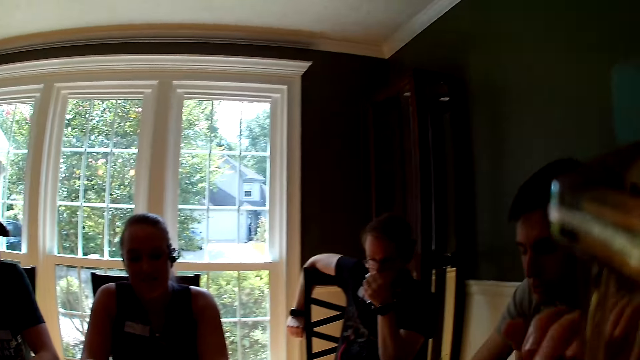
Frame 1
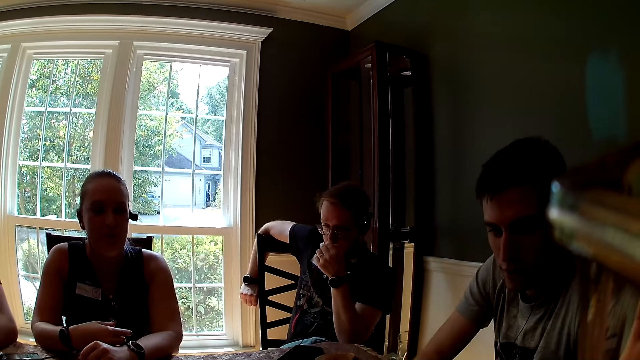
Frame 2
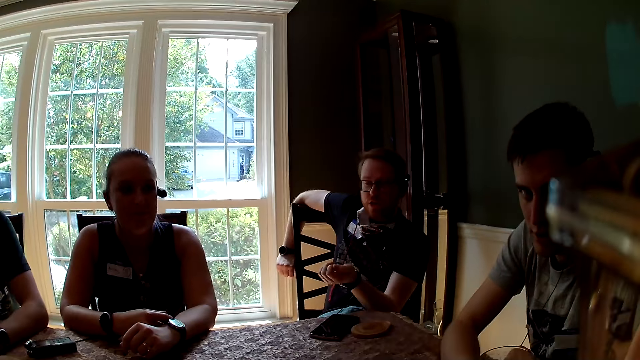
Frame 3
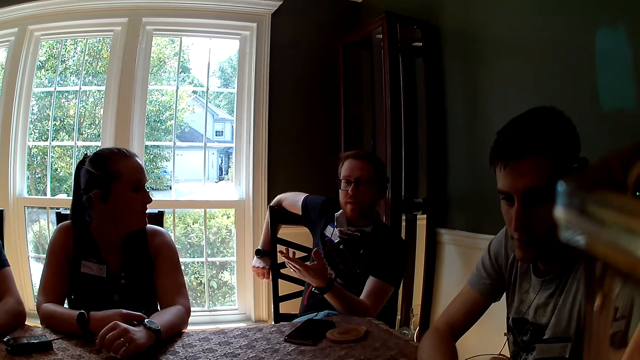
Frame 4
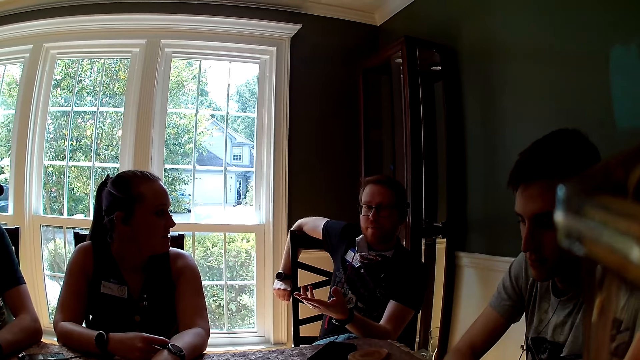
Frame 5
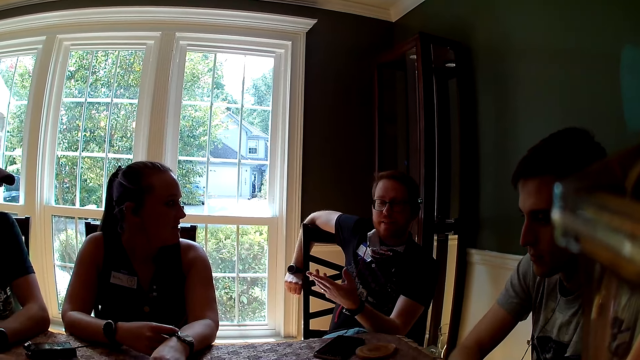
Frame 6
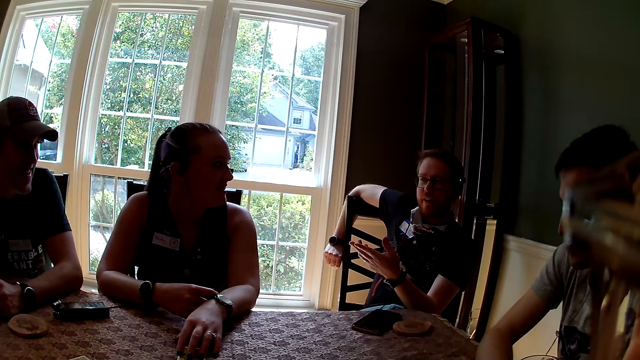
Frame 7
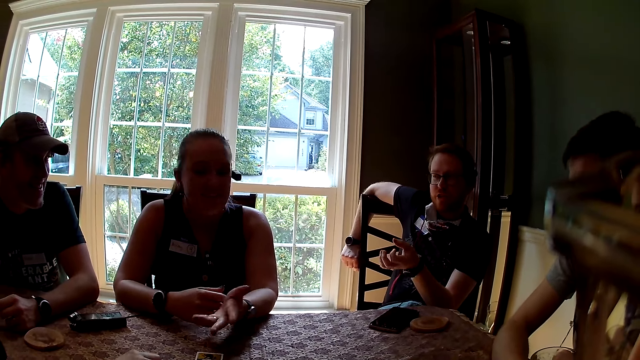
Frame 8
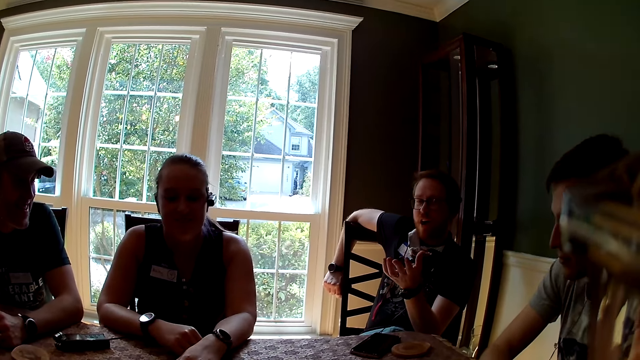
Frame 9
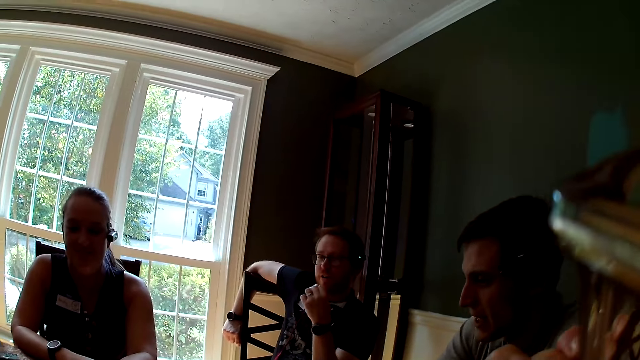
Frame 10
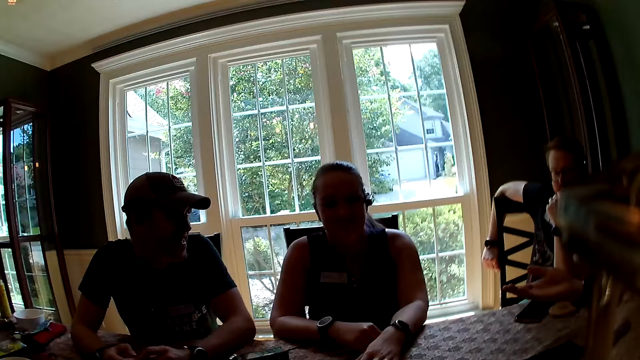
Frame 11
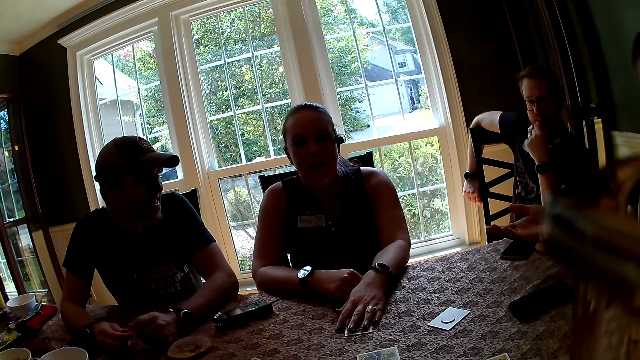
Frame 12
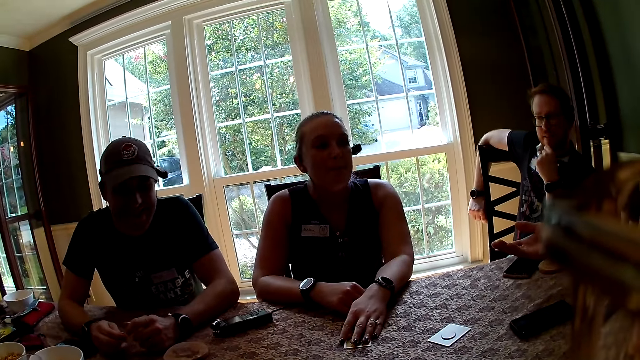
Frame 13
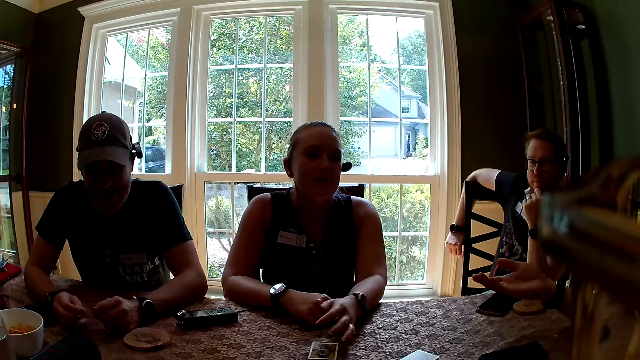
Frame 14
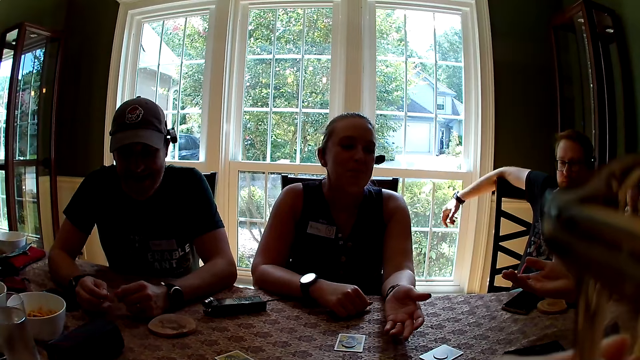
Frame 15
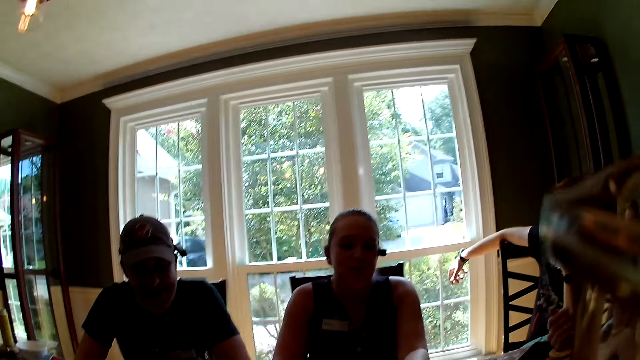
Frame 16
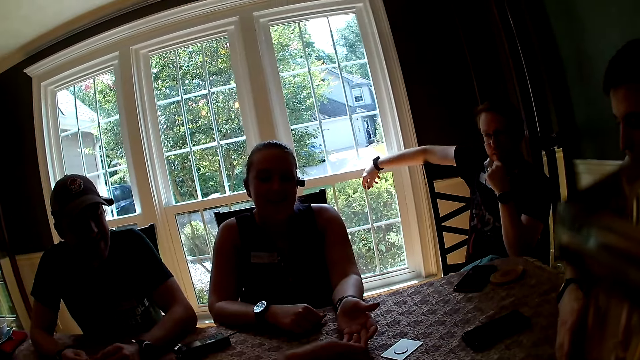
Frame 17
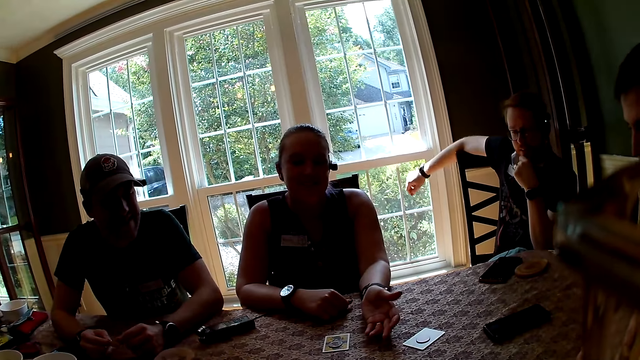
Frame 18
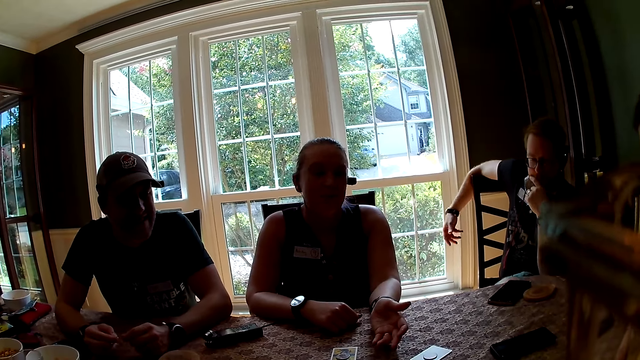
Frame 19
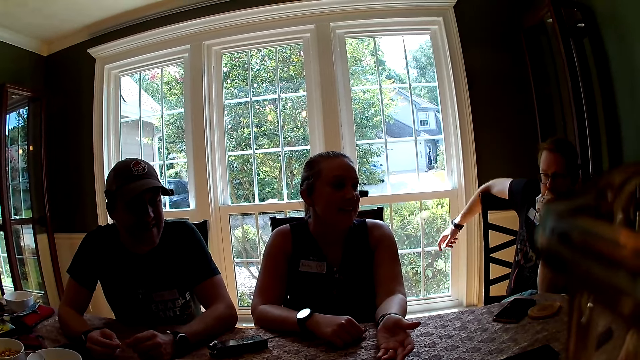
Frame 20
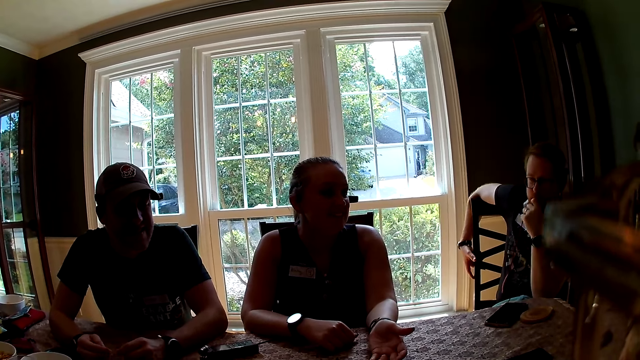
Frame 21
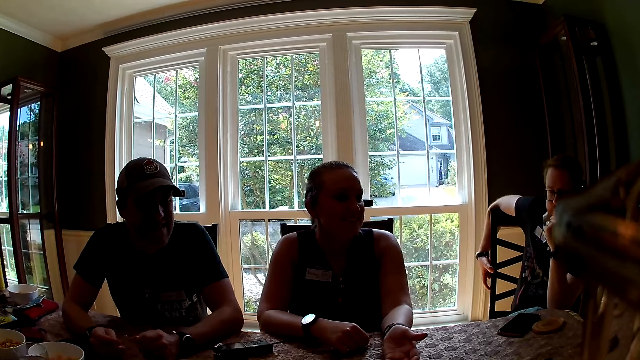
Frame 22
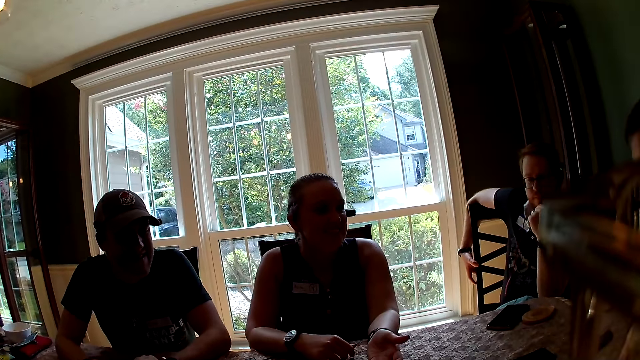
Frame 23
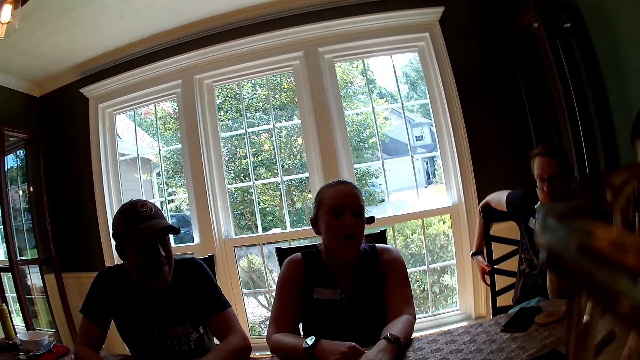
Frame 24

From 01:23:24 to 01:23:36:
A man speaks to the camera wearer. Another man speaks to the group of people at the table. A third man interacts with the camera wearer. A woman speaks to the first man.

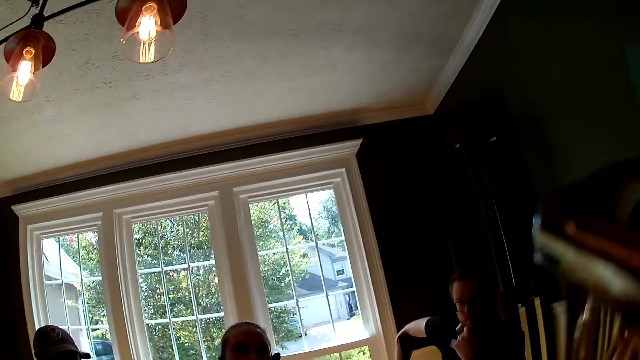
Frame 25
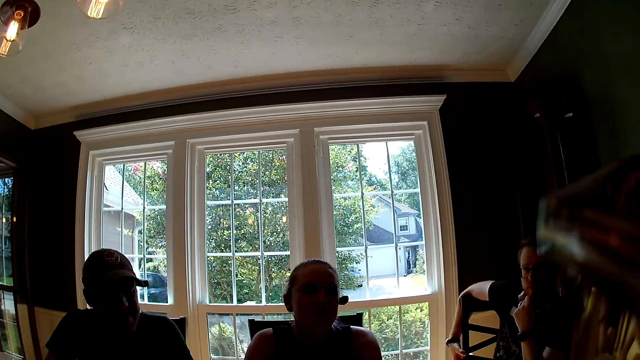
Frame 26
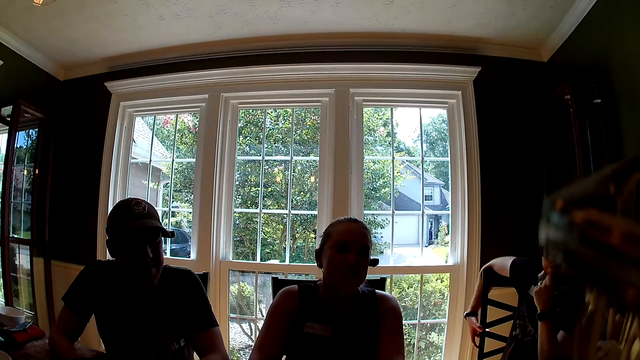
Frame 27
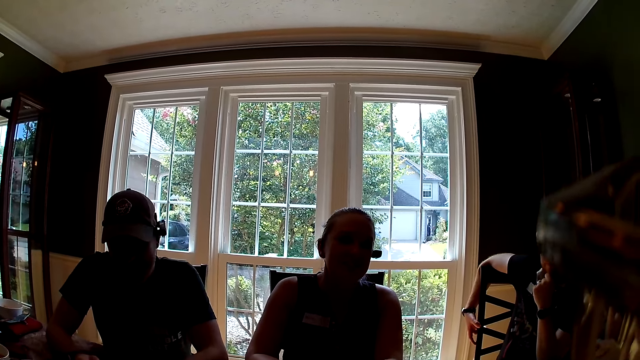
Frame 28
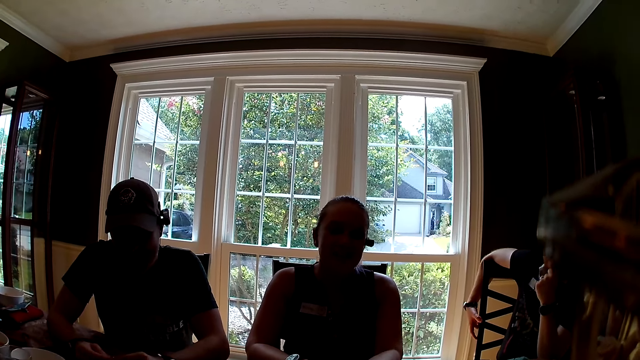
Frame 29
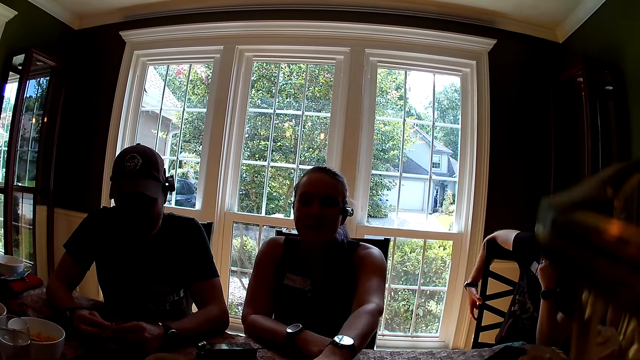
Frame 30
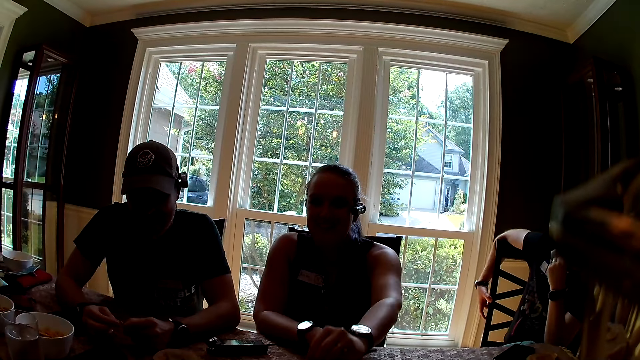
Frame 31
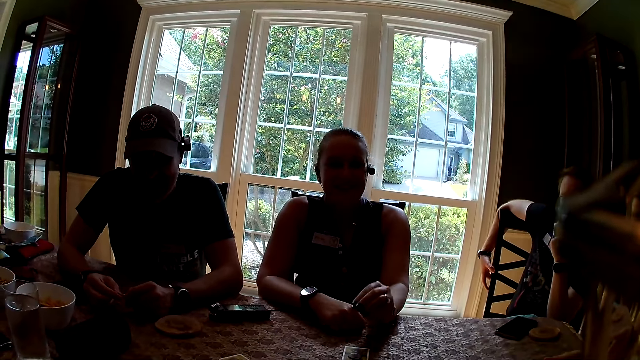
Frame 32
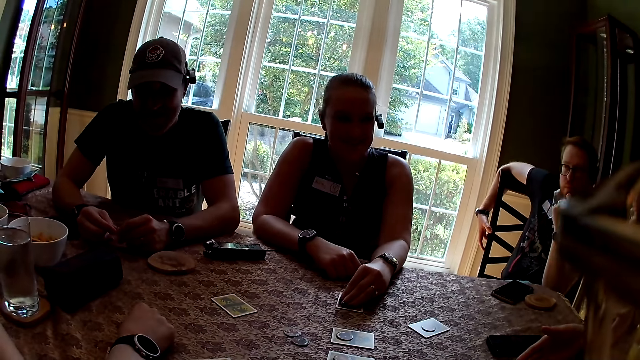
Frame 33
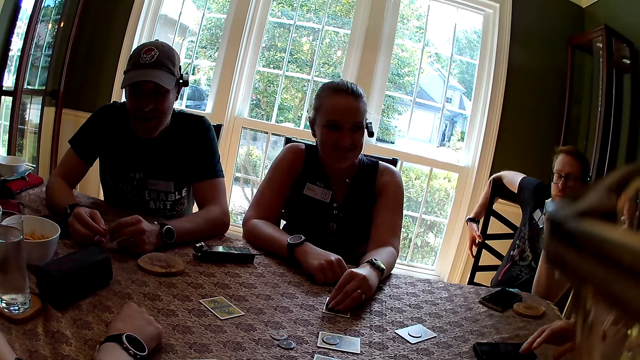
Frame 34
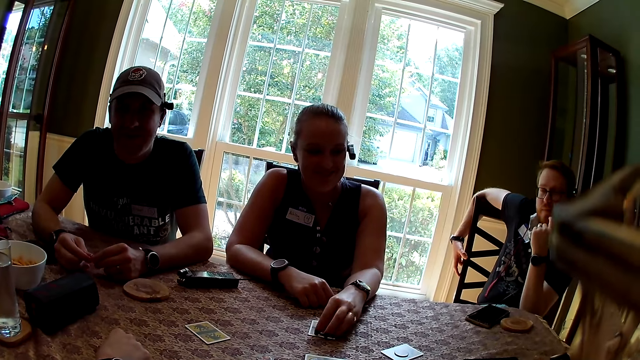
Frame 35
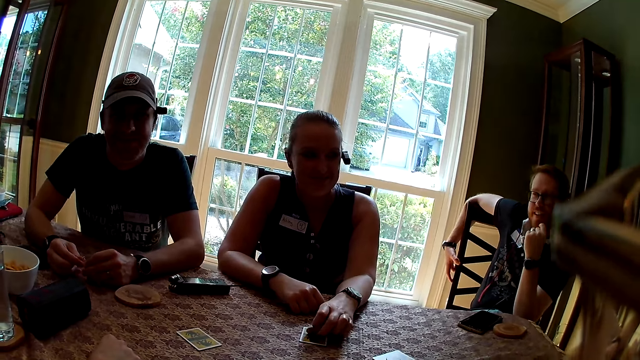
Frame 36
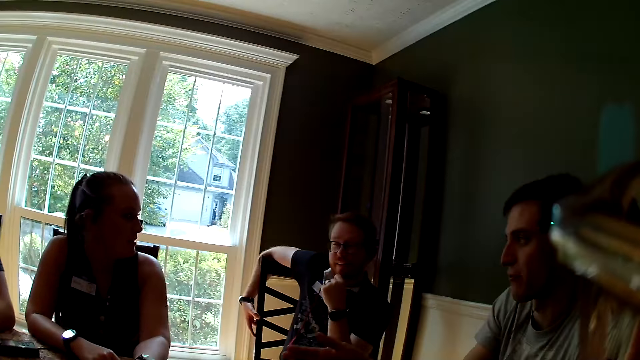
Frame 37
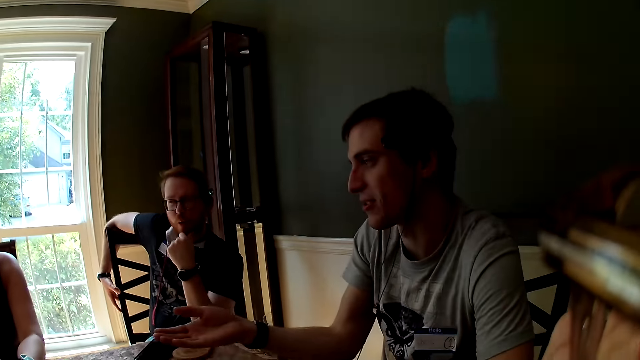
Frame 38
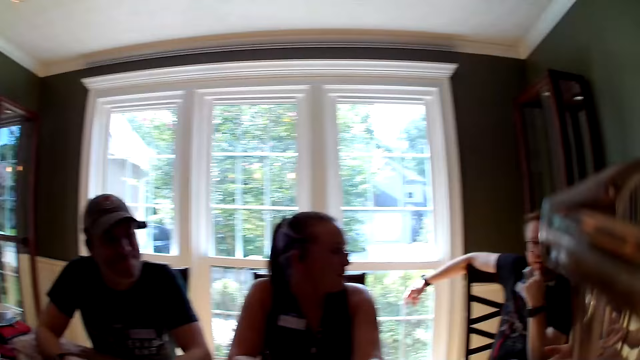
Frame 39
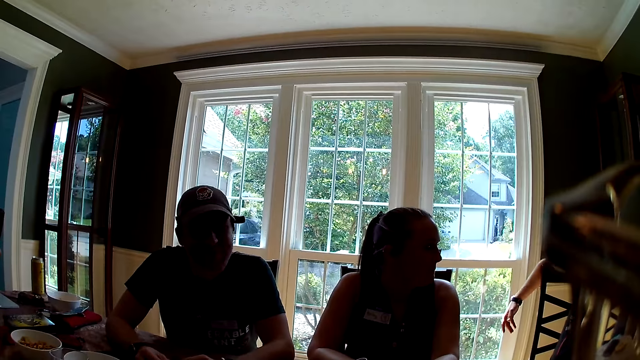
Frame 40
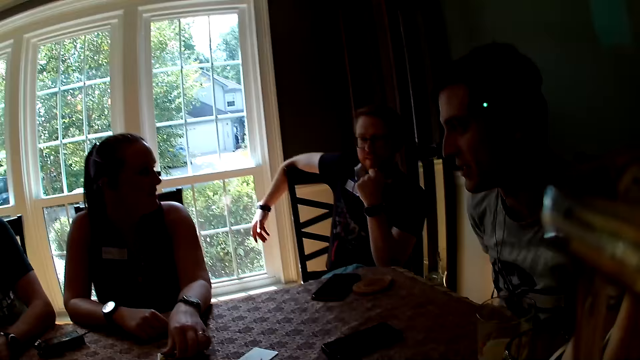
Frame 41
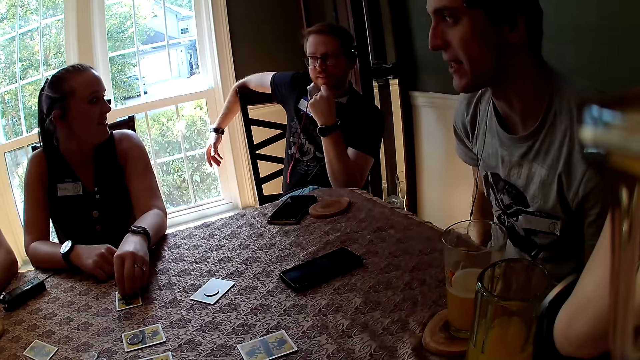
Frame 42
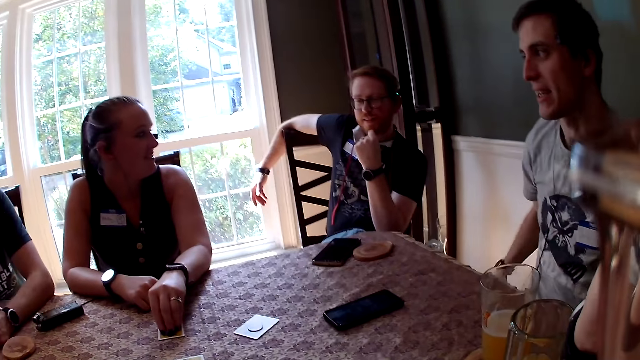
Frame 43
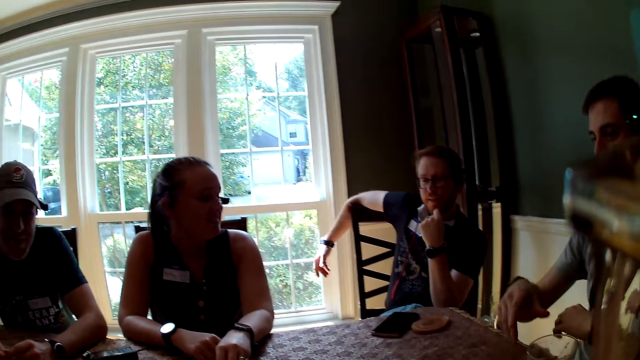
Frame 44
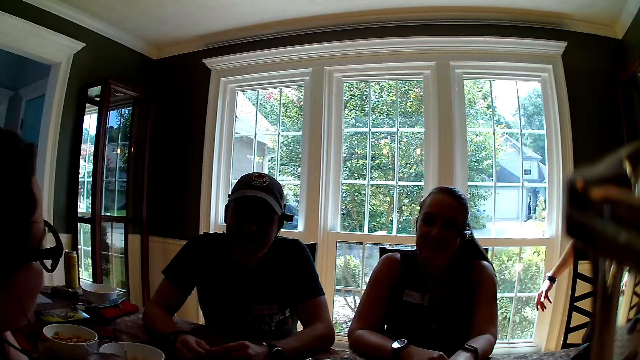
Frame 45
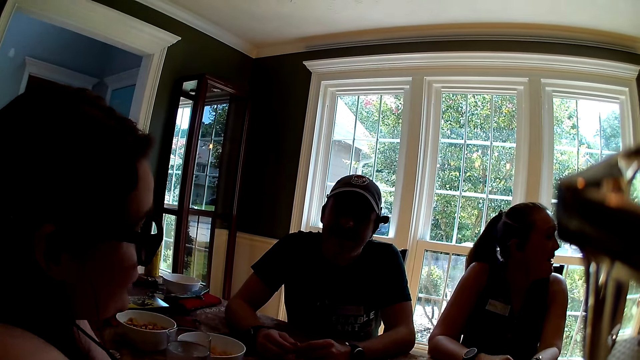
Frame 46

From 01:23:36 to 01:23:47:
The woman picks up a token on the table with her left hand. She drops the token on the role card with her left hand. Another woman interacts with a man.
